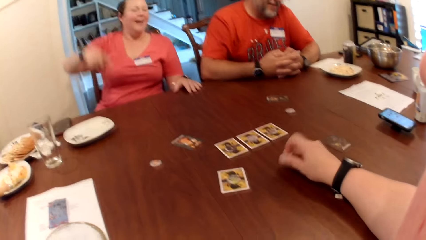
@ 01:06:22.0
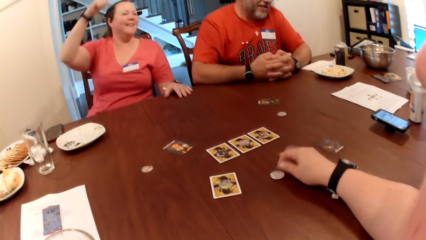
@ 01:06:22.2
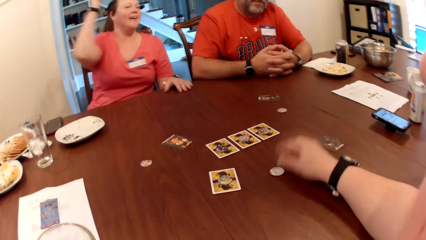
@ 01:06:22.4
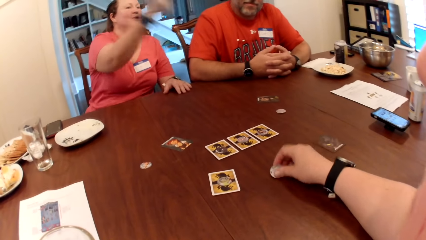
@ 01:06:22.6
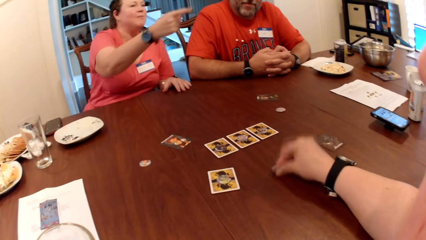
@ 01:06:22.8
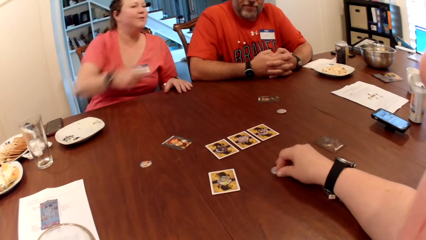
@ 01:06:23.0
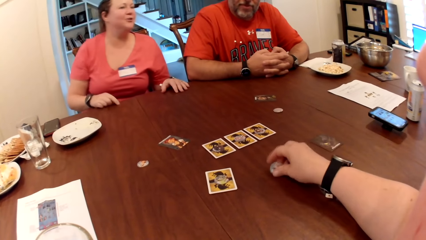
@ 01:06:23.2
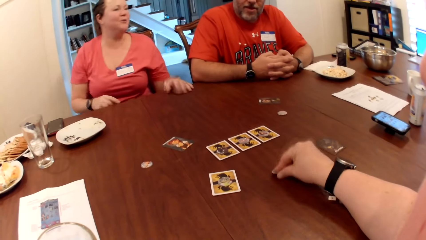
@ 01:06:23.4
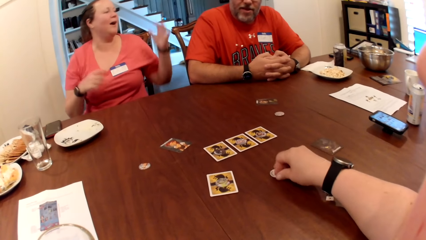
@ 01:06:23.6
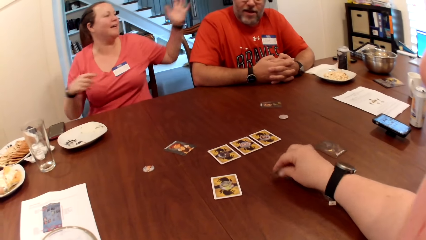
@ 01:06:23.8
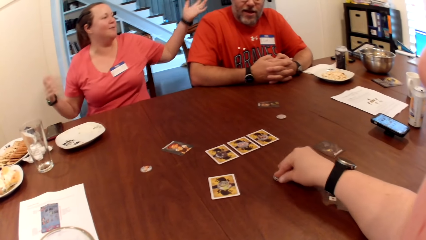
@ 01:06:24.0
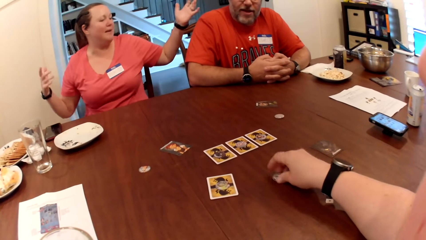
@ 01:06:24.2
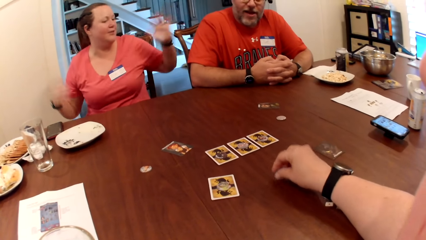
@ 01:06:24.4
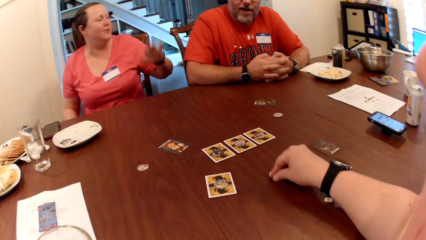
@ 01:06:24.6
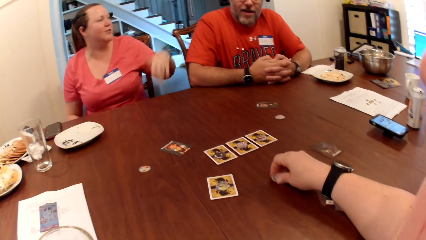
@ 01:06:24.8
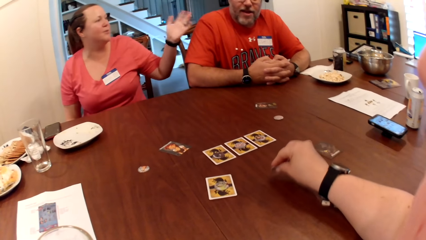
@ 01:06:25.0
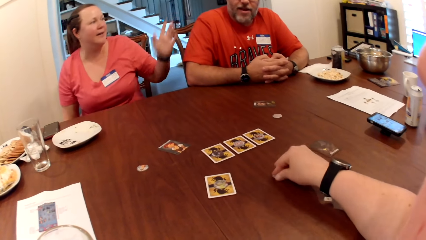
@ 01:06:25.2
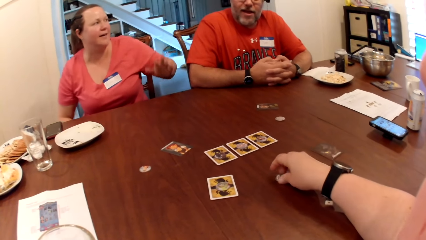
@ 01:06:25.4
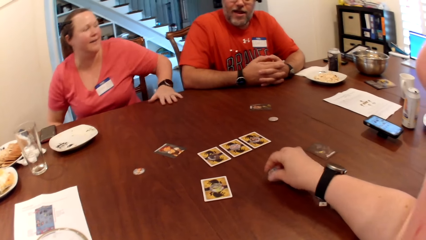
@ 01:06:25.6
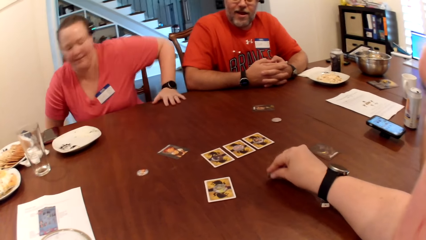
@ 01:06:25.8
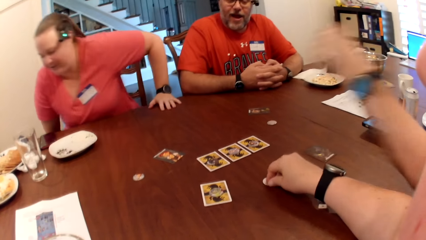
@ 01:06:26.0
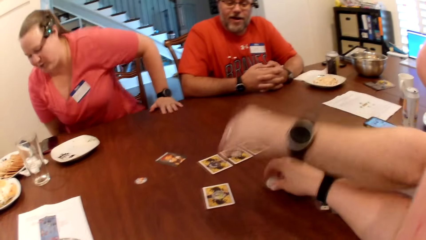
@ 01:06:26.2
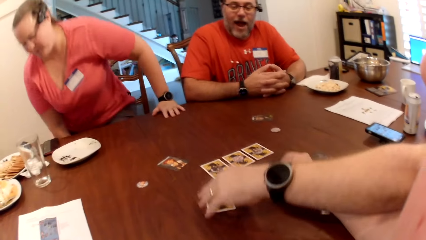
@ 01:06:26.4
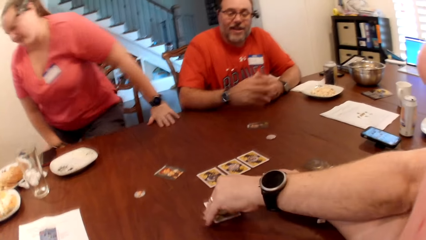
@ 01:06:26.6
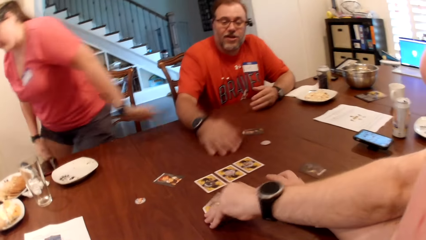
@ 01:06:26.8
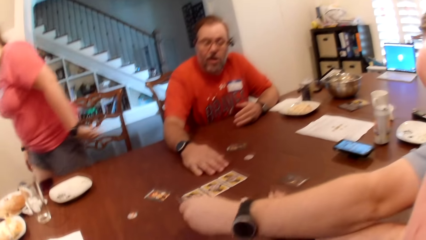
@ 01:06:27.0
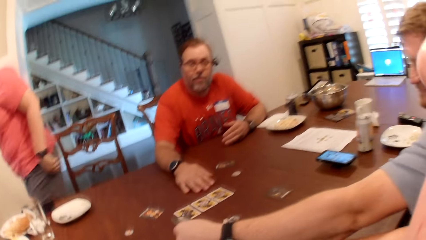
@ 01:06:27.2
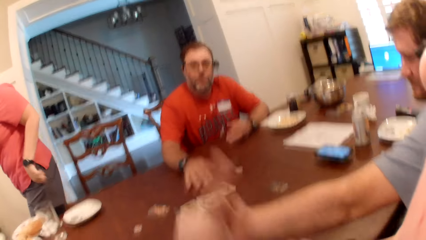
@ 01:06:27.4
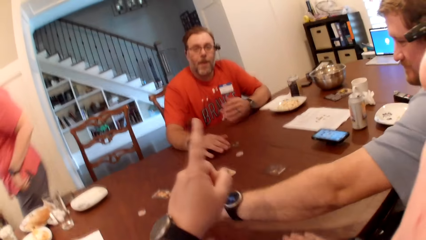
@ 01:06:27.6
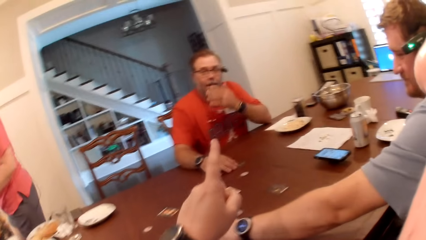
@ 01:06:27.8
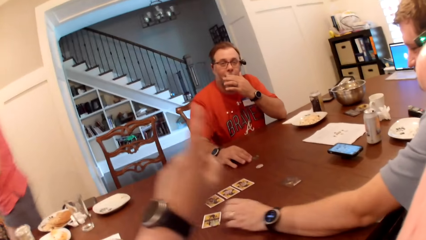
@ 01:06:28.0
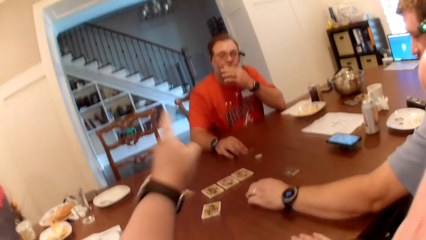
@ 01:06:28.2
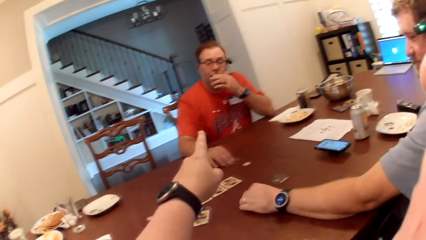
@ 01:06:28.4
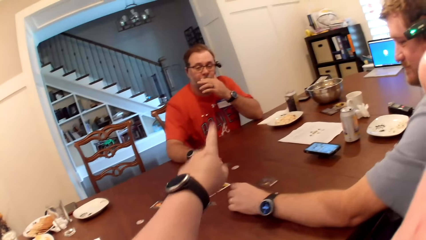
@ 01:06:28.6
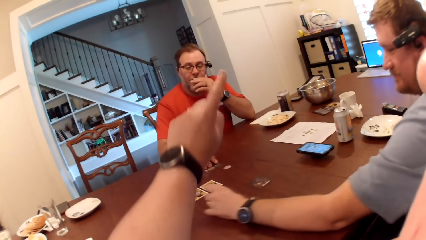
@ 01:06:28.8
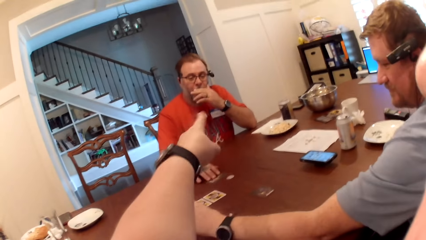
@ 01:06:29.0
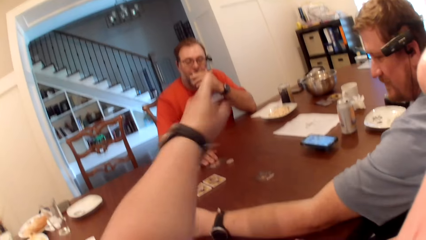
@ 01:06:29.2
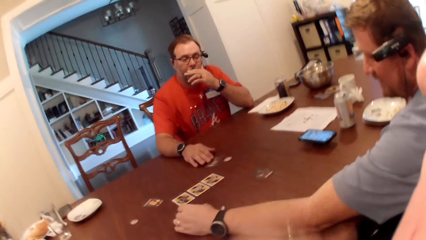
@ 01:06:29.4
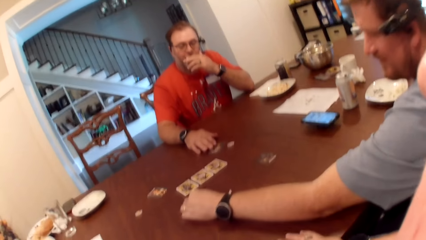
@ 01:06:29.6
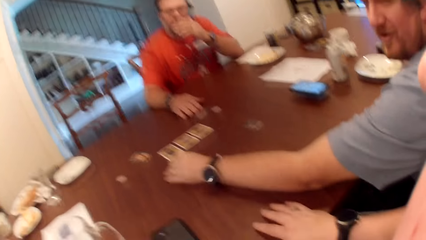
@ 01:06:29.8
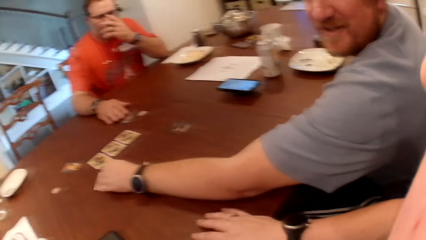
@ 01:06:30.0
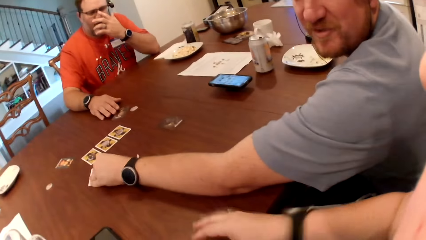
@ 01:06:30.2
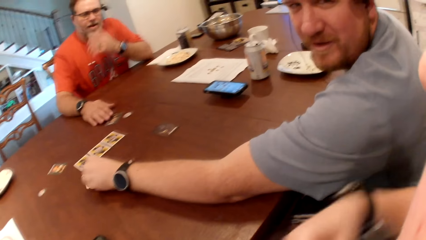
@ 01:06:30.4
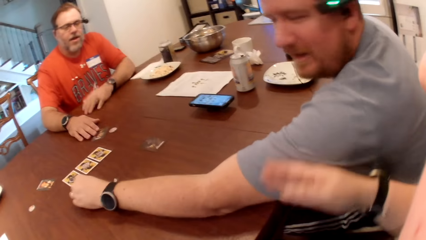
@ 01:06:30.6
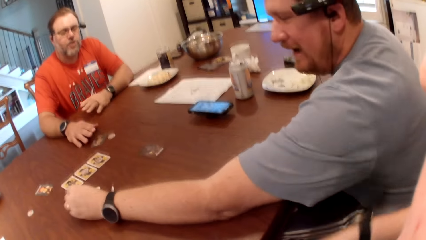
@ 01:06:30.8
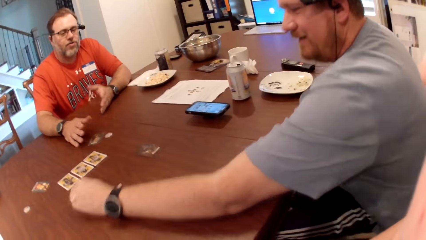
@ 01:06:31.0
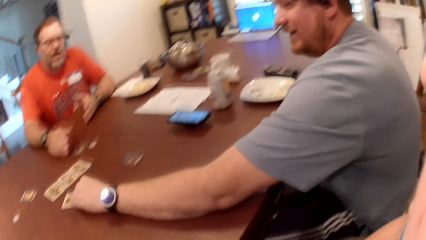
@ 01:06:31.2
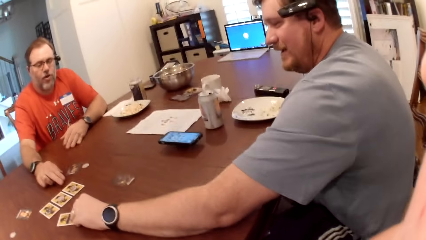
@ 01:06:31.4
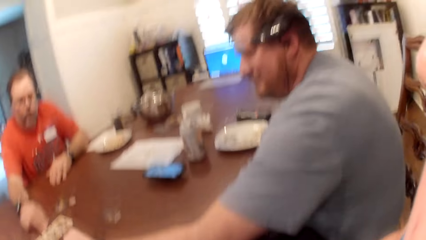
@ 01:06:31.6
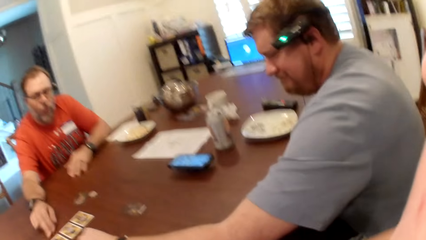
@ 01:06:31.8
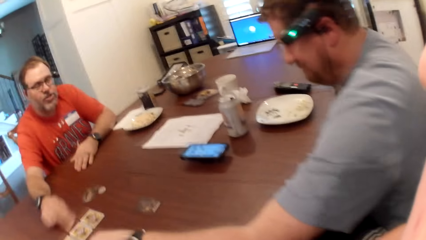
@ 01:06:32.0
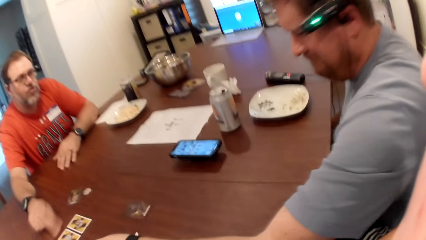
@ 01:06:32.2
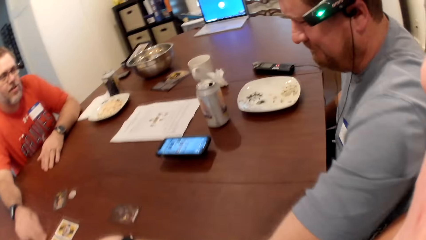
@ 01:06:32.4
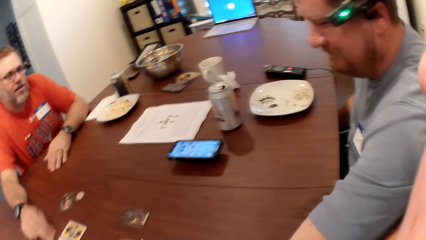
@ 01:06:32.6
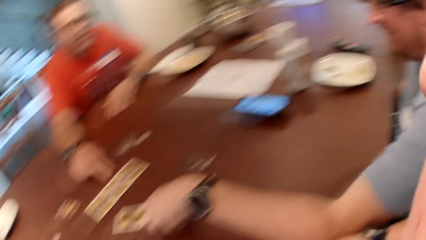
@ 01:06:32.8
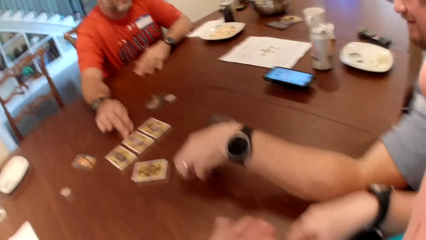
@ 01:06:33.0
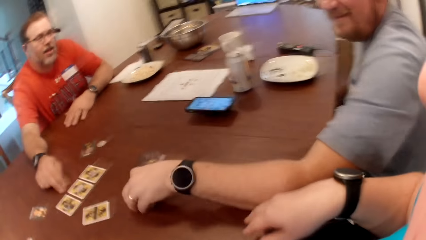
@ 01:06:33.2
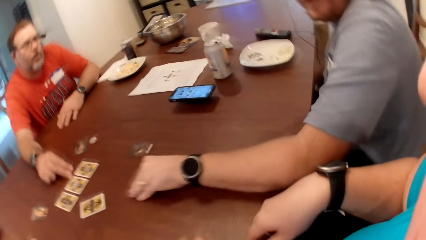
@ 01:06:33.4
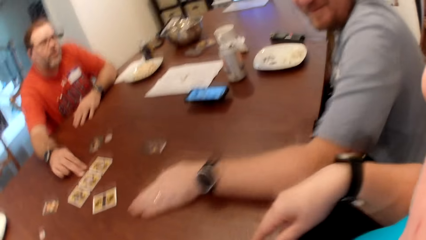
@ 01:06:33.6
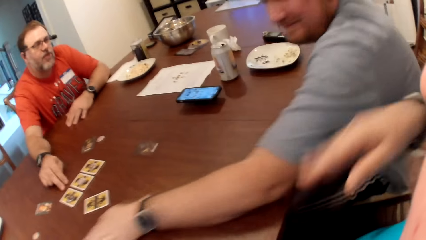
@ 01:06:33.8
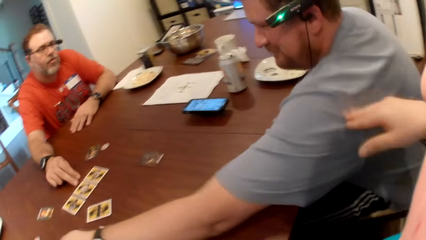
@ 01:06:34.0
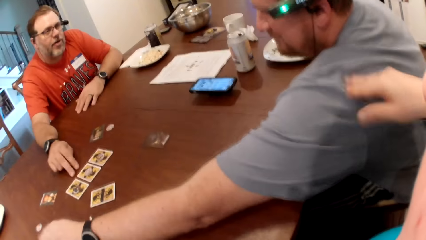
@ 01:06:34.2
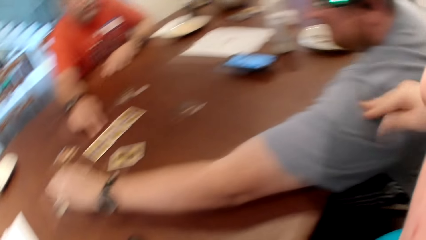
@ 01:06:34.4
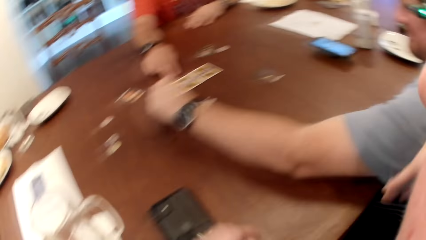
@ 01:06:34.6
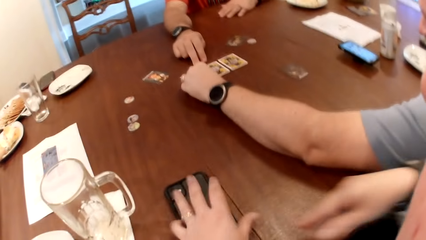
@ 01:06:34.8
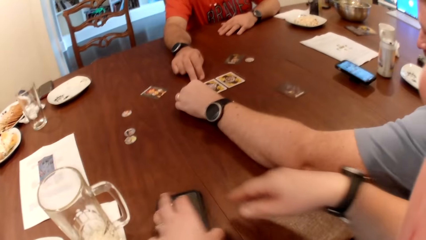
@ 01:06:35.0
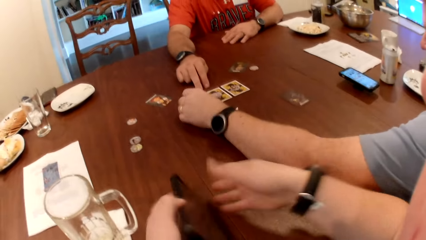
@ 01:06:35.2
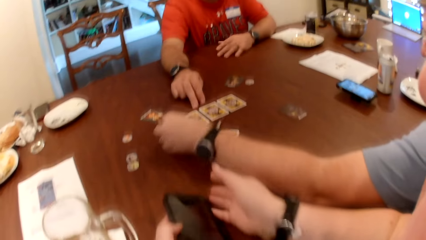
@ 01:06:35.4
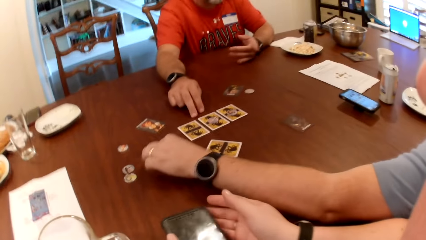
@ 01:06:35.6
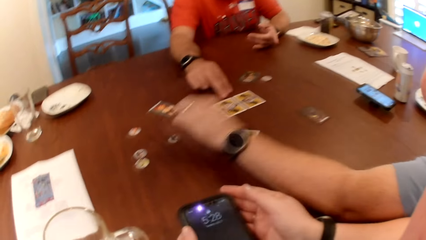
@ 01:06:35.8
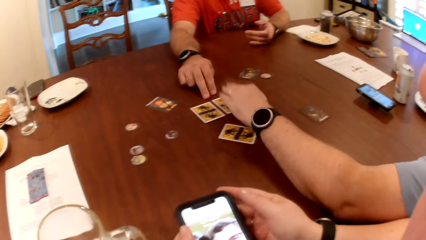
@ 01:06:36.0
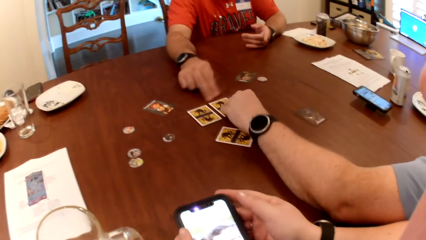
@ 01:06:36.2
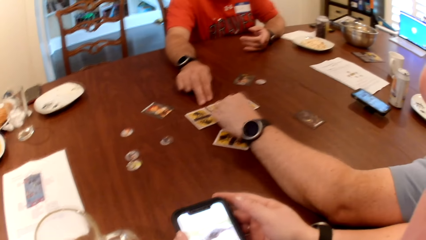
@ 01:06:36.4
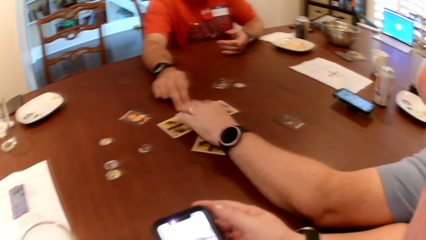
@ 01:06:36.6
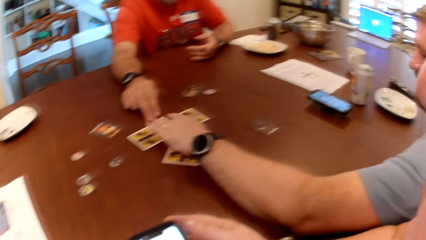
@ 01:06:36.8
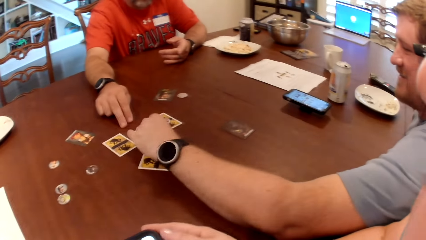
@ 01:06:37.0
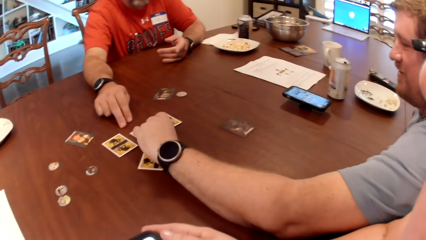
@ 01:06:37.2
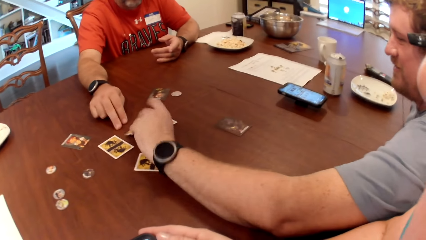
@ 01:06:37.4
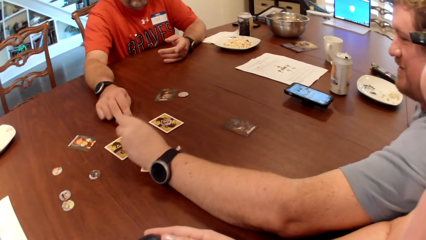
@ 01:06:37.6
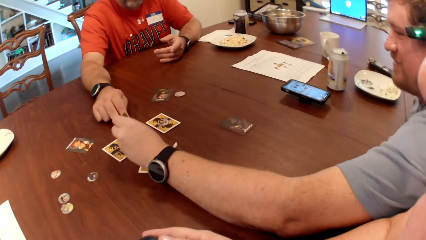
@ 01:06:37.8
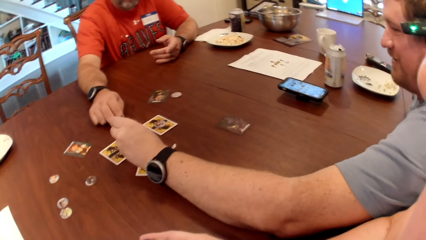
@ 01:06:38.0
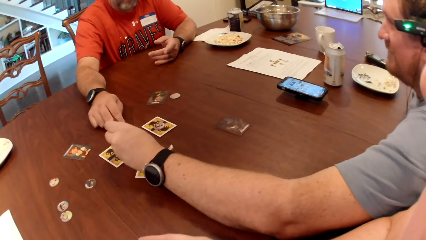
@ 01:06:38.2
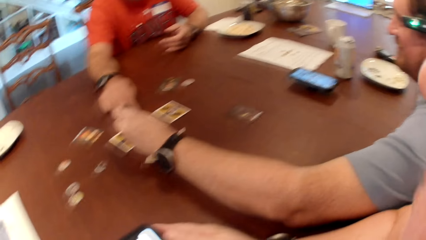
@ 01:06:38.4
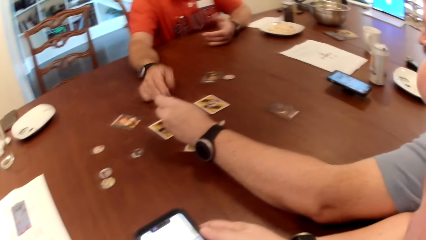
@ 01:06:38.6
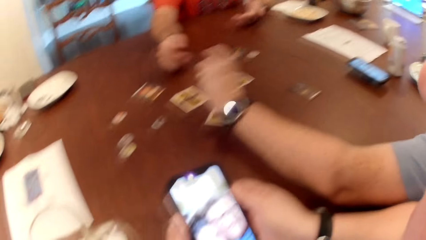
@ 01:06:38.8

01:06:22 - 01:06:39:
The camera wearer holds a wolf token. A woman stands up from a chair. A man touches a card on the table with his left hand. Another man touches a card on the table with his right hand and touches his face with his left hand. A person holds a wolf token. The camera wearer moves her hand around. The person holds a card on the table. The other man touches the table with his right hand. The first man moves a coin on the table with his left hand. The camera wearer picks up a phone on the table with her left hand. She holds the phone. The person holds a card on the table. The first man turns a card on the table with his left hand.
